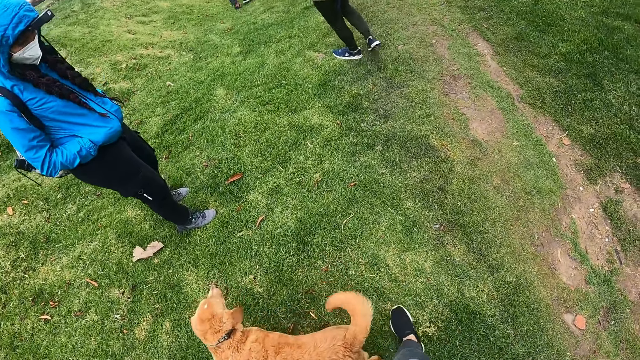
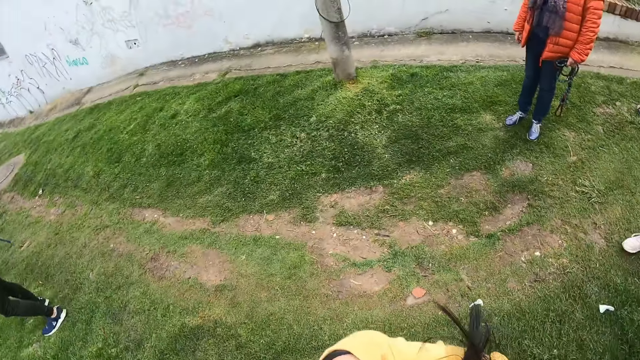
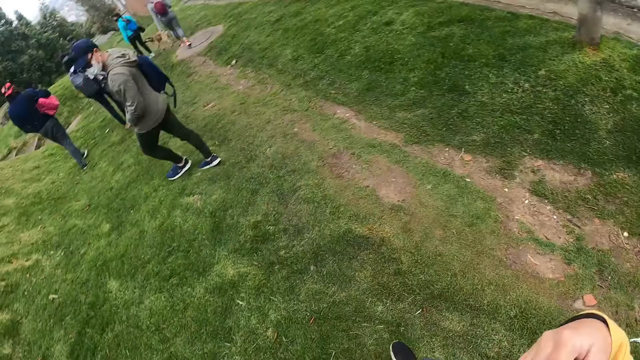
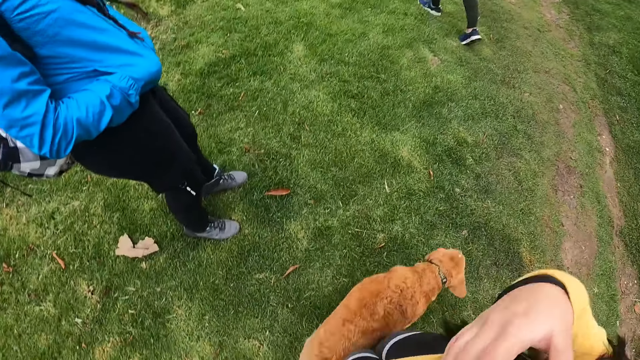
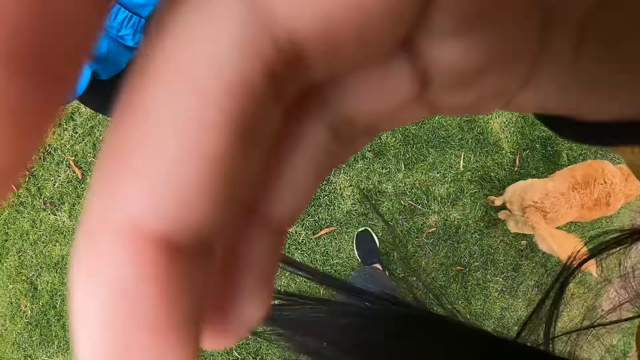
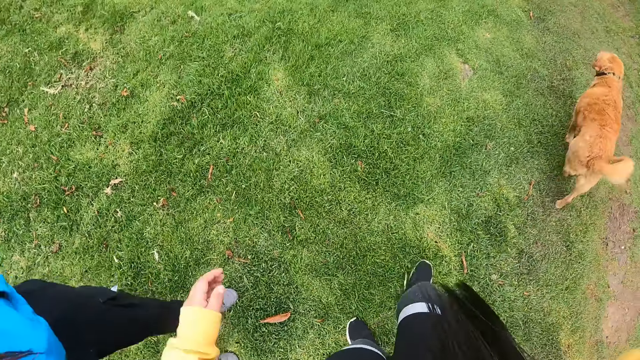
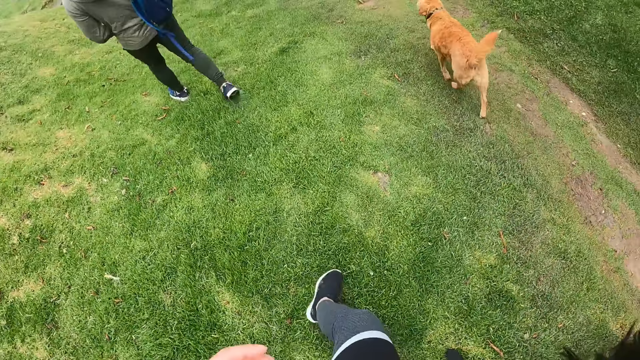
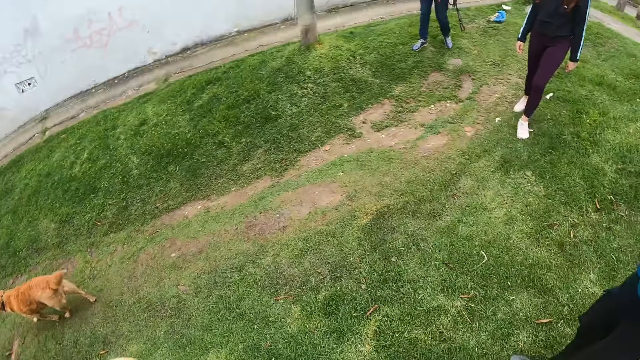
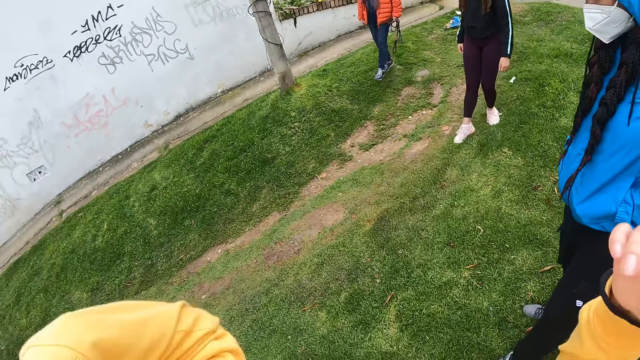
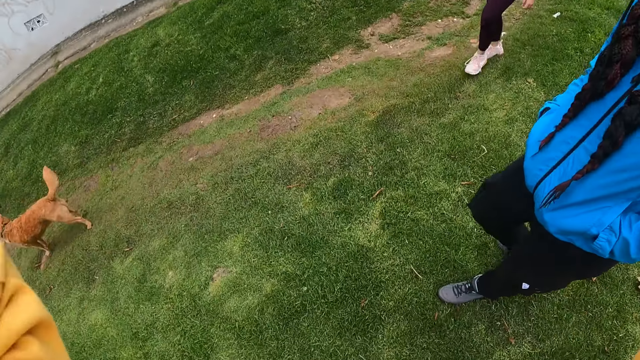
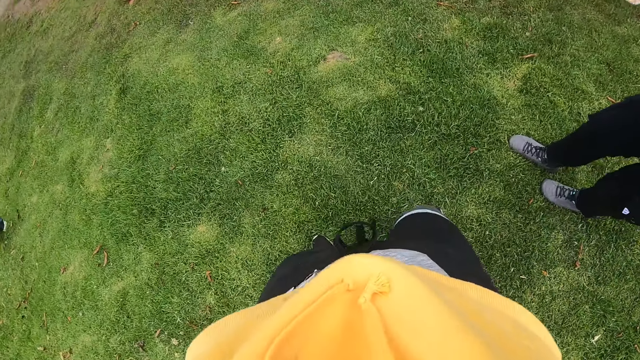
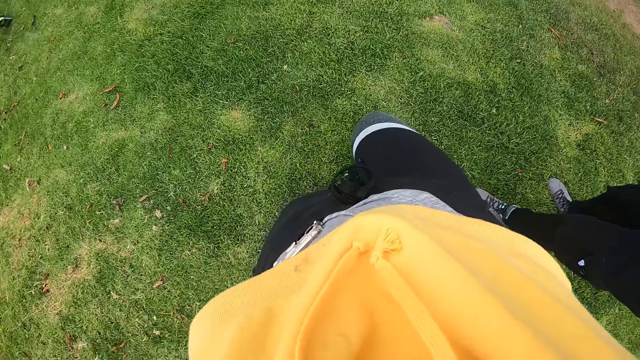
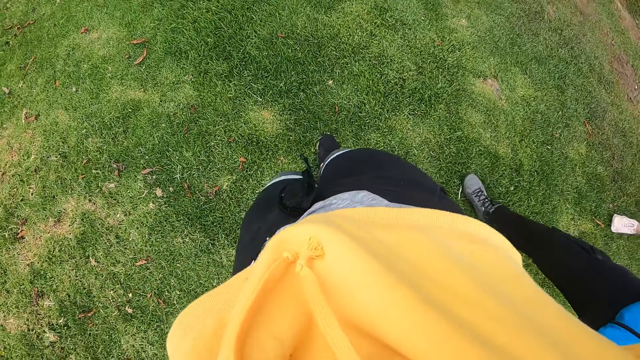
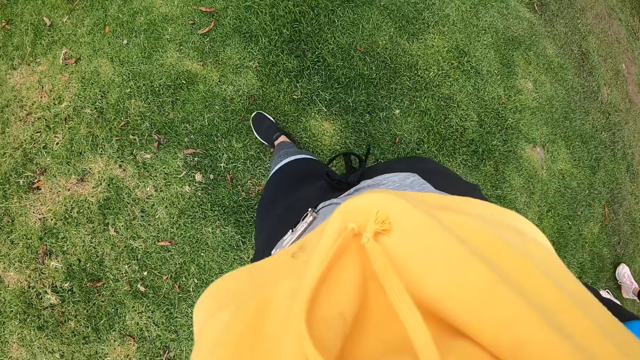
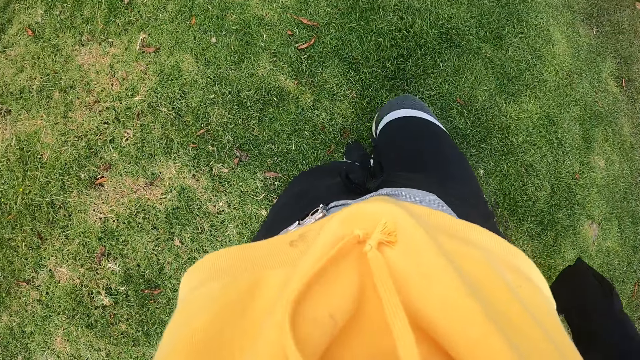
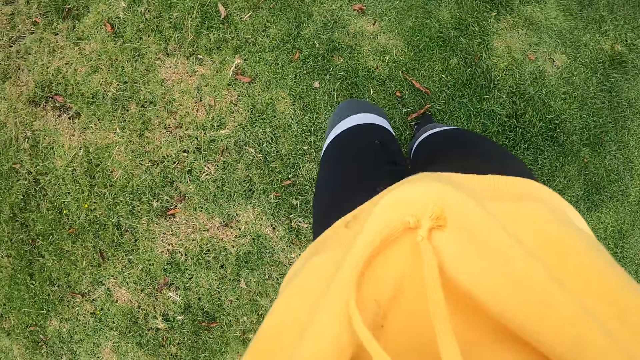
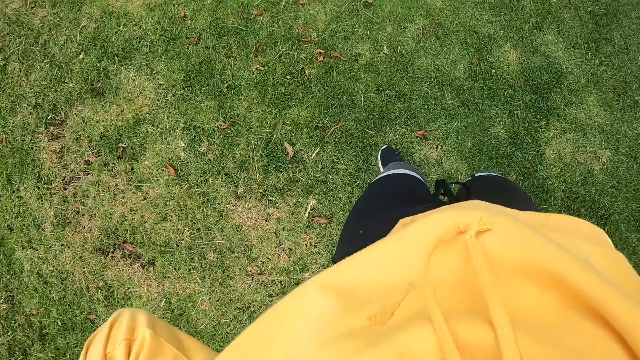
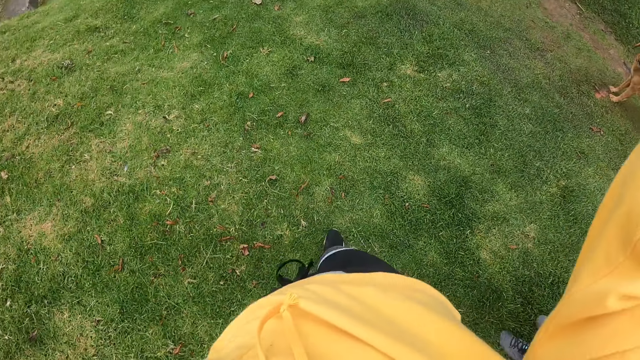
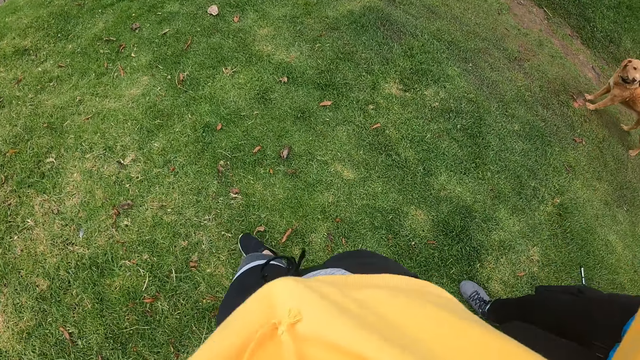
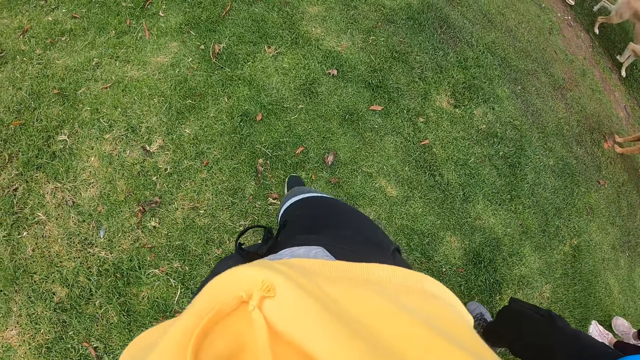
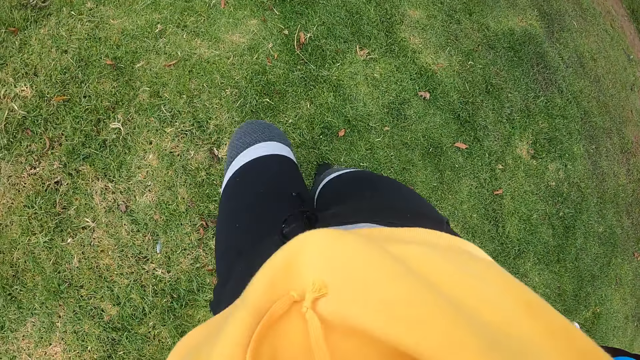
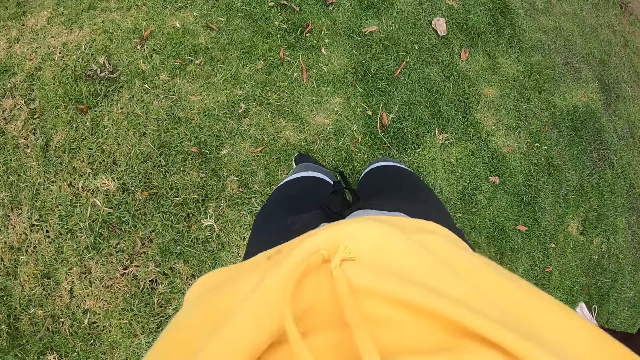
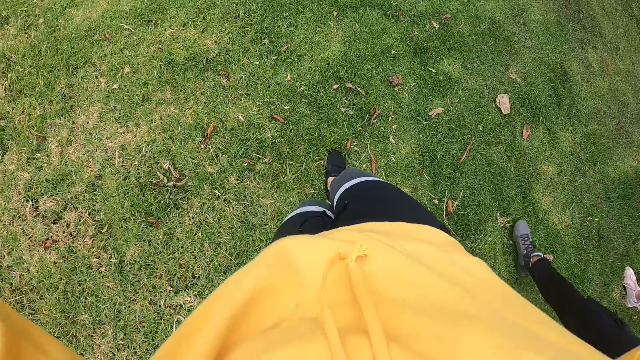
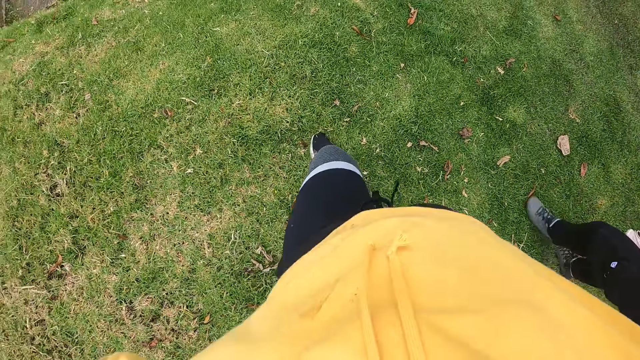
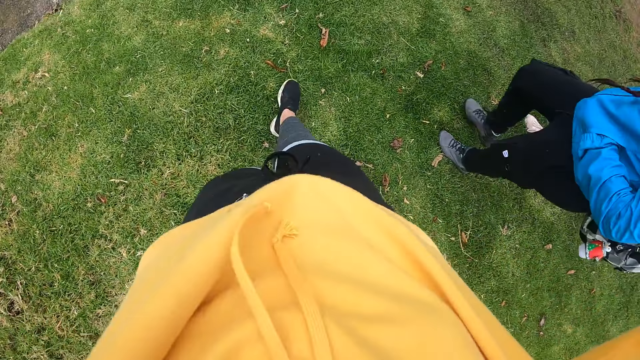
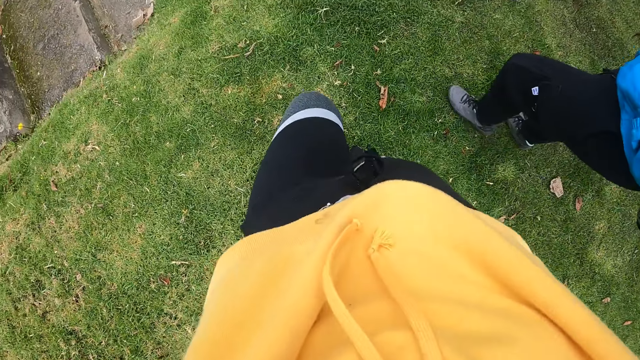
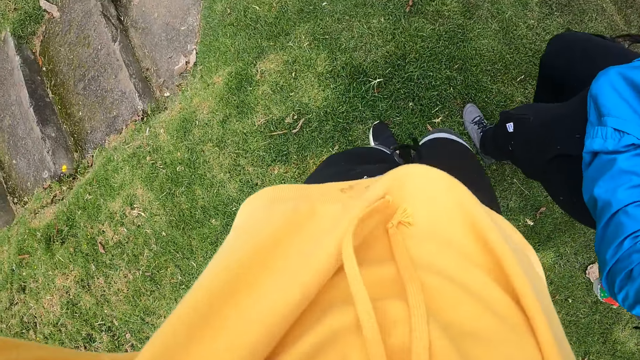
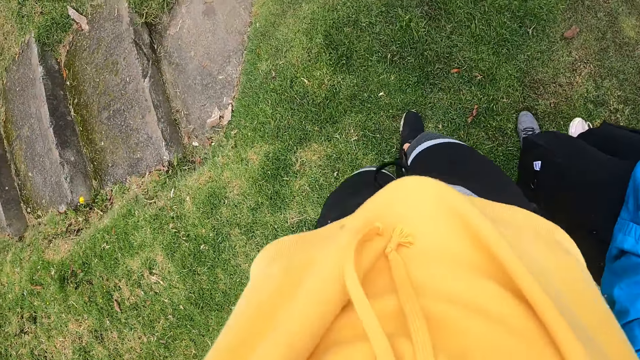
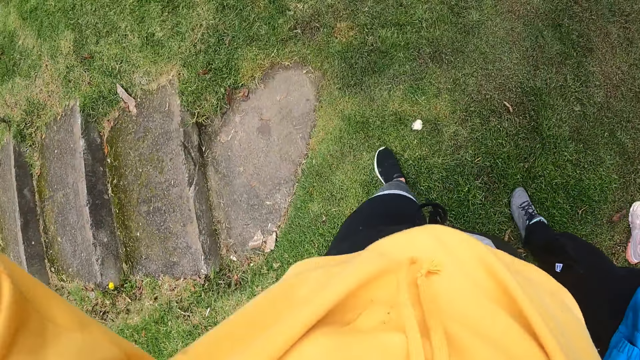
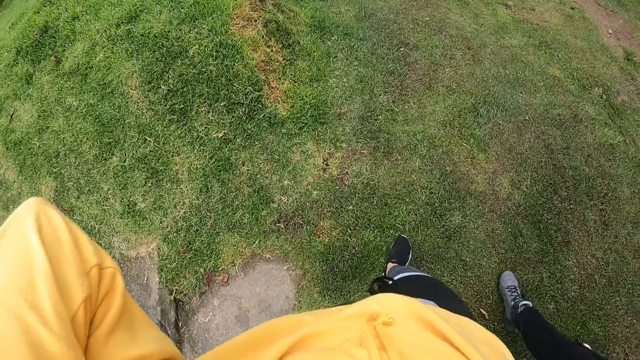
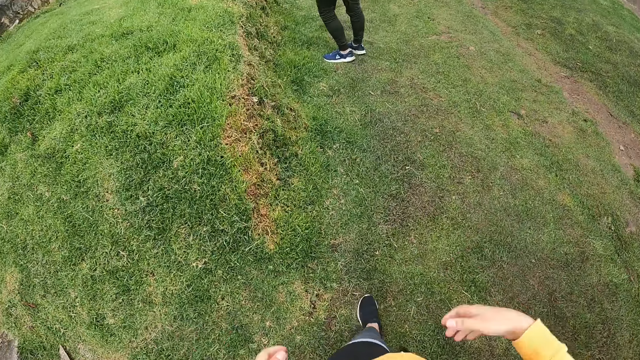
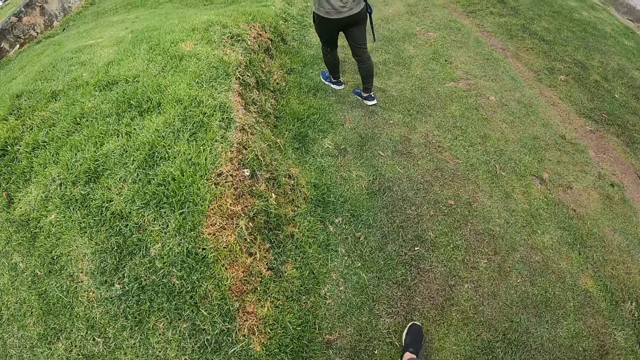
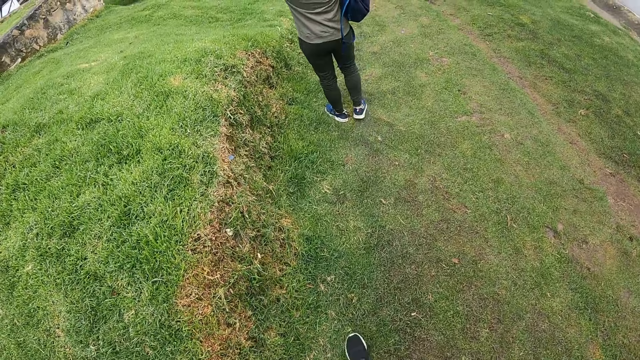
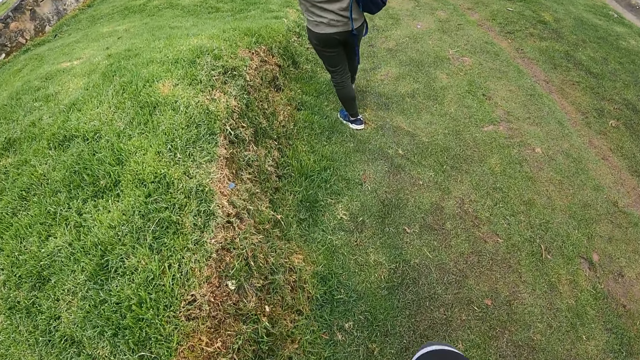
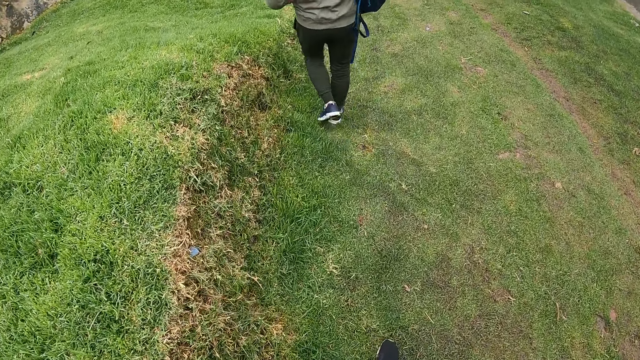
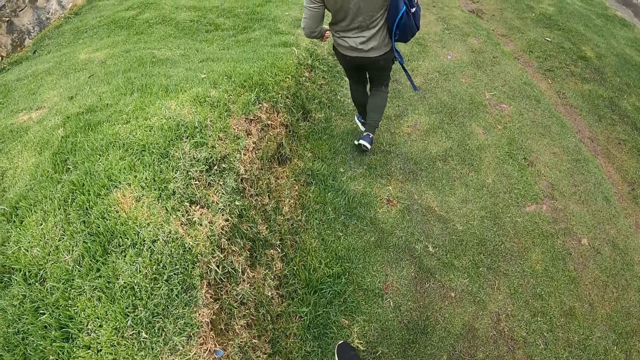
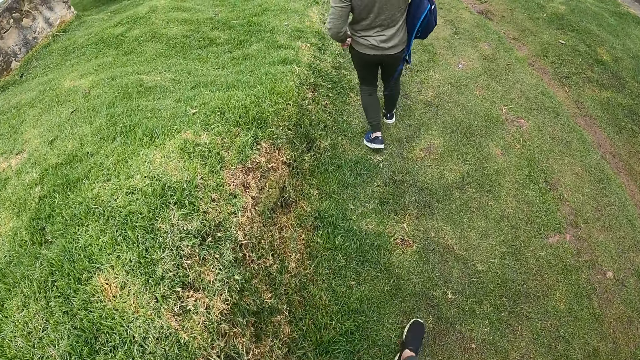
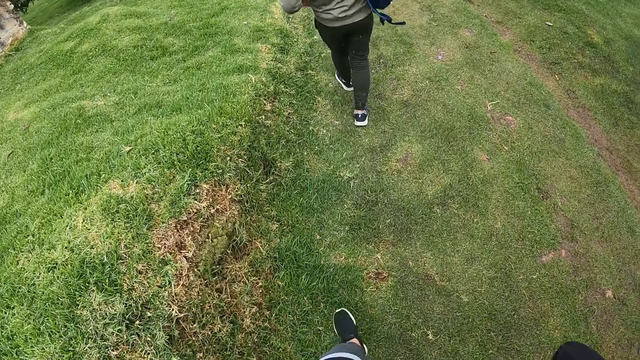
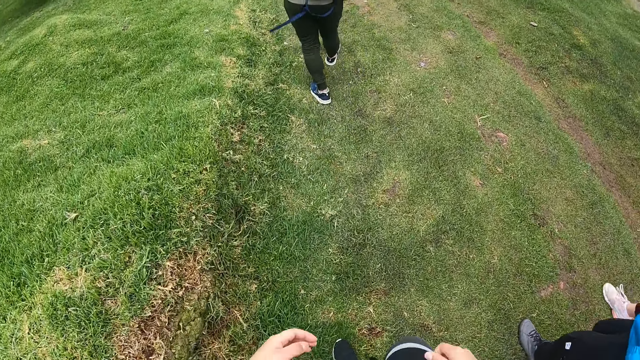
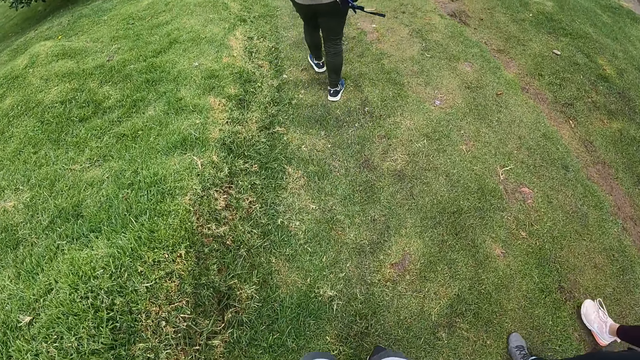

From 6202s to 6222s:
The camera wearer raises her hands. She adjusts her hair with her hands. She walks on a field with a group of people. She drops her hands.
